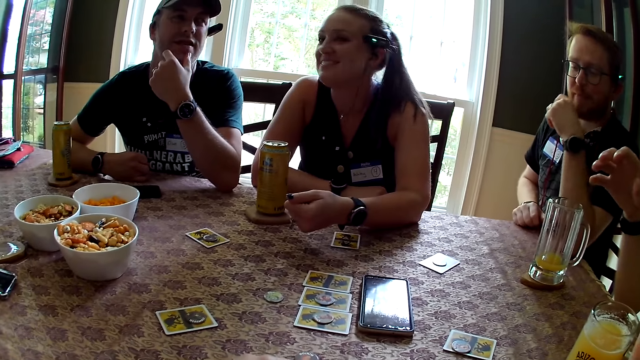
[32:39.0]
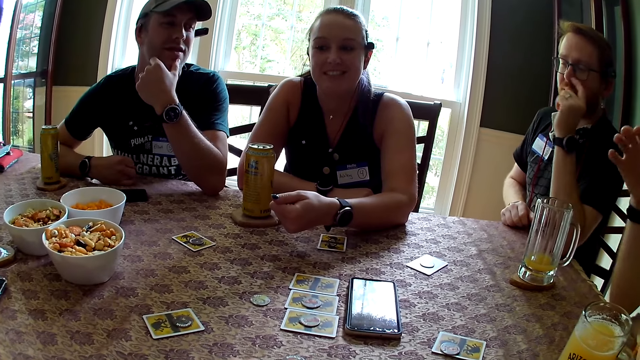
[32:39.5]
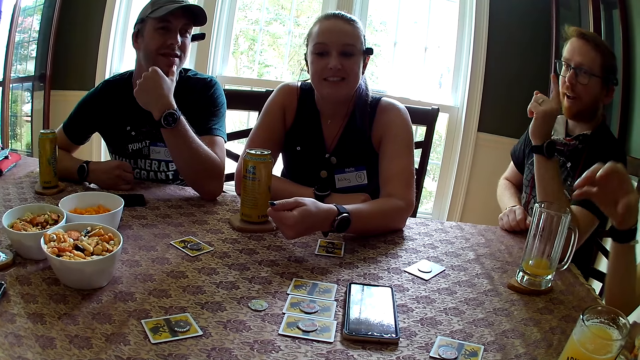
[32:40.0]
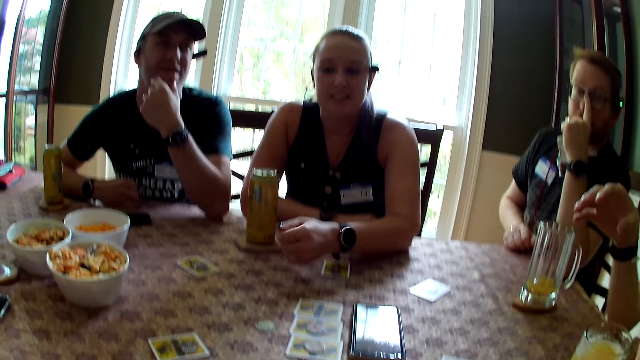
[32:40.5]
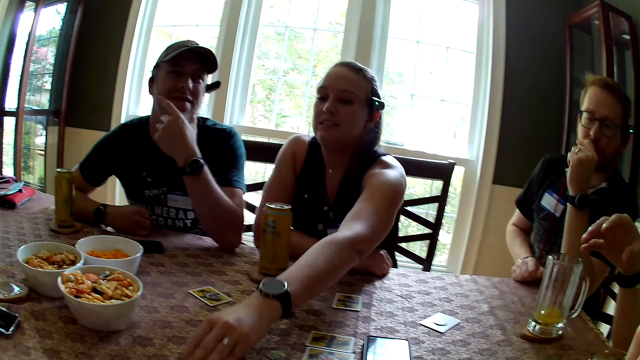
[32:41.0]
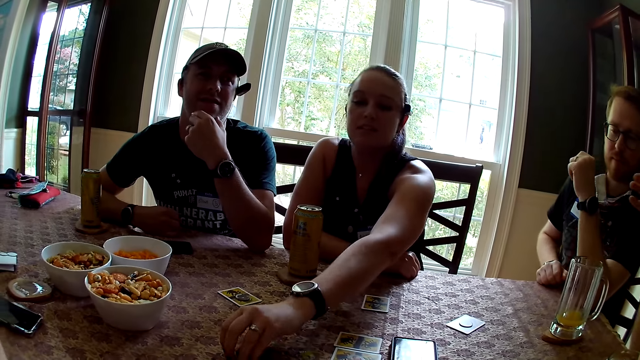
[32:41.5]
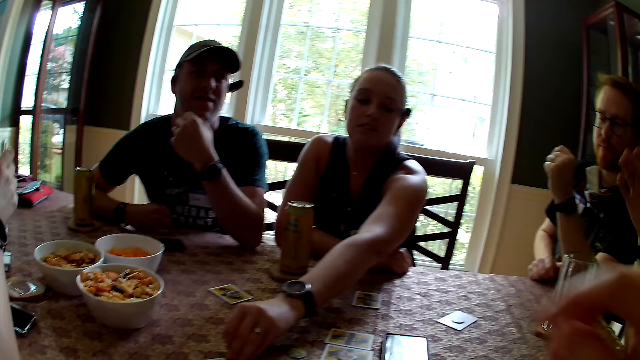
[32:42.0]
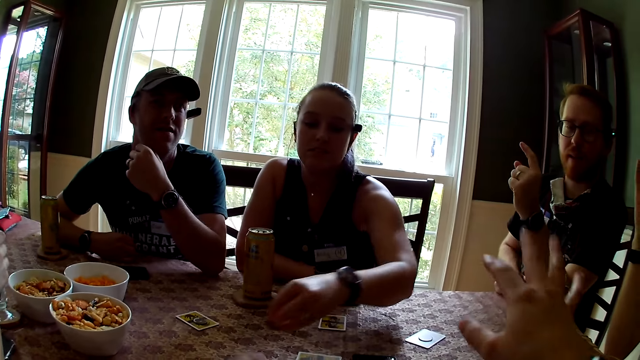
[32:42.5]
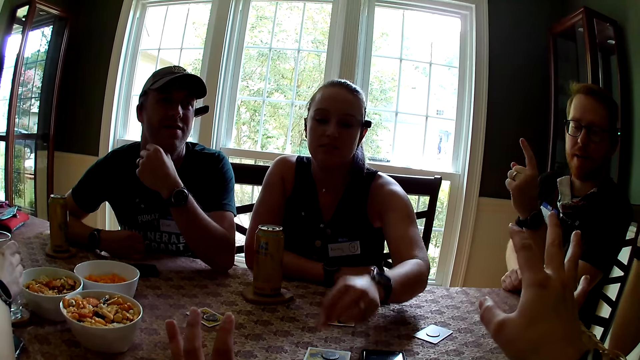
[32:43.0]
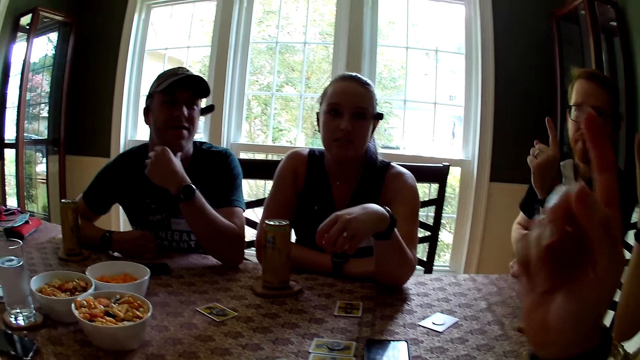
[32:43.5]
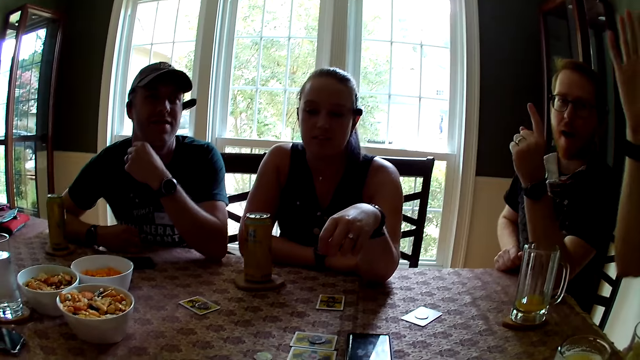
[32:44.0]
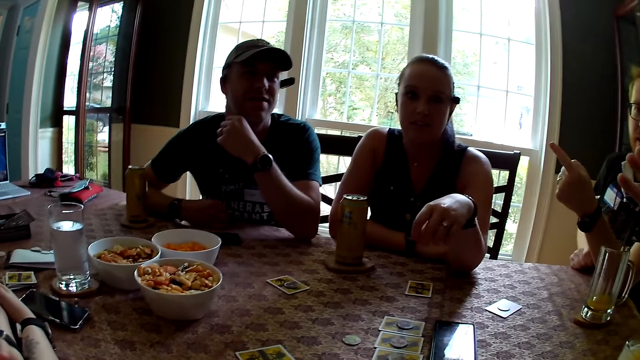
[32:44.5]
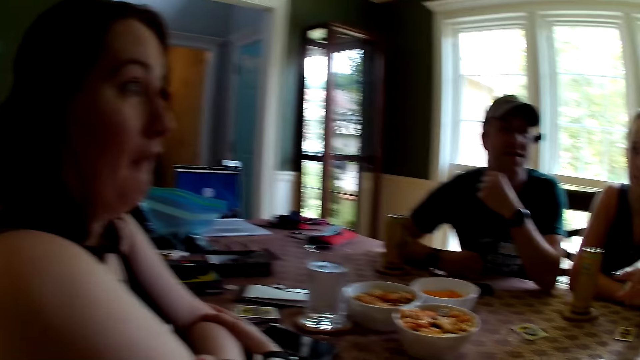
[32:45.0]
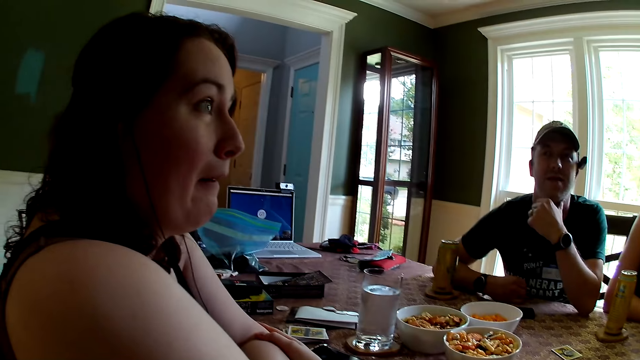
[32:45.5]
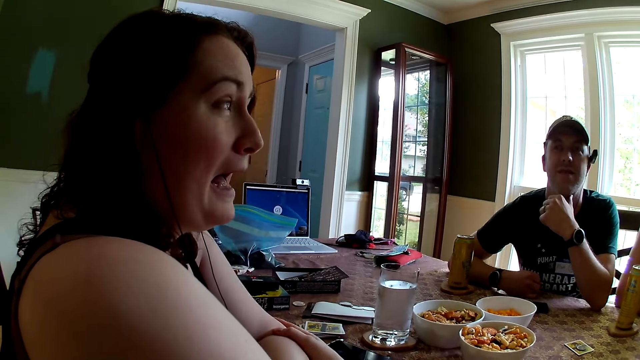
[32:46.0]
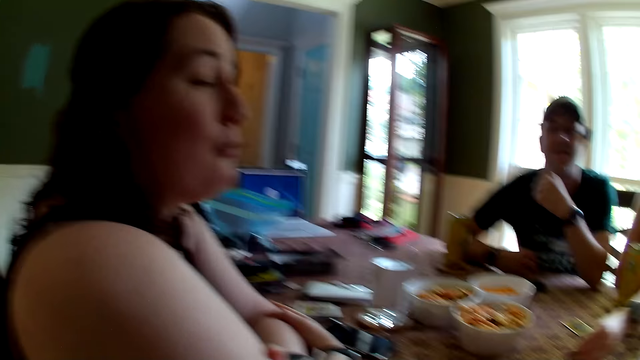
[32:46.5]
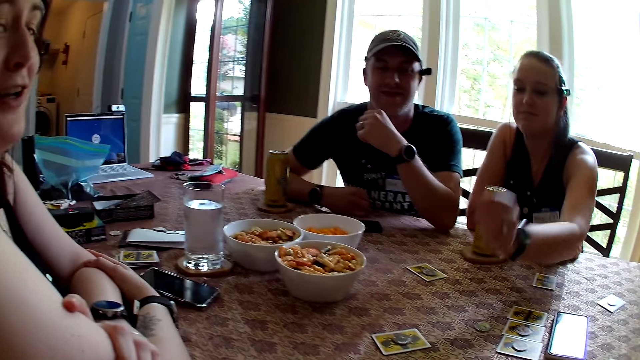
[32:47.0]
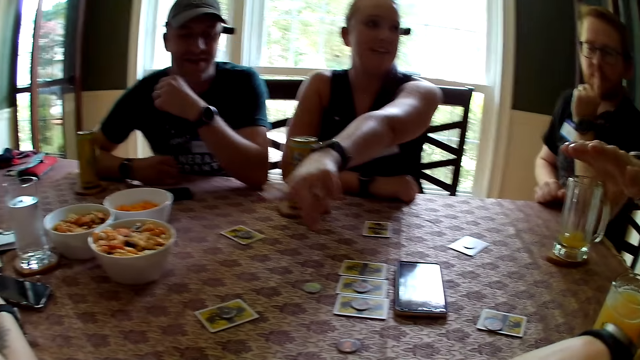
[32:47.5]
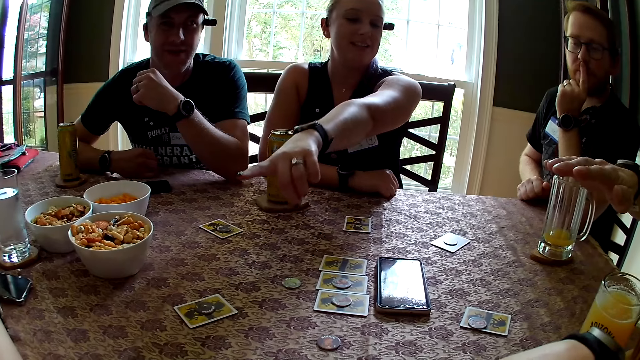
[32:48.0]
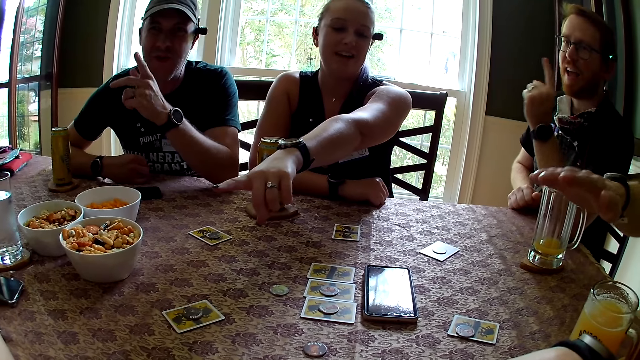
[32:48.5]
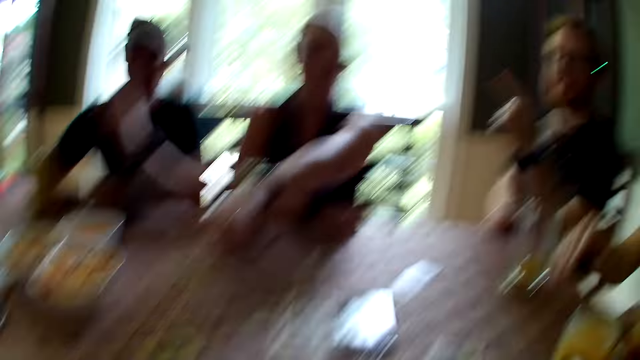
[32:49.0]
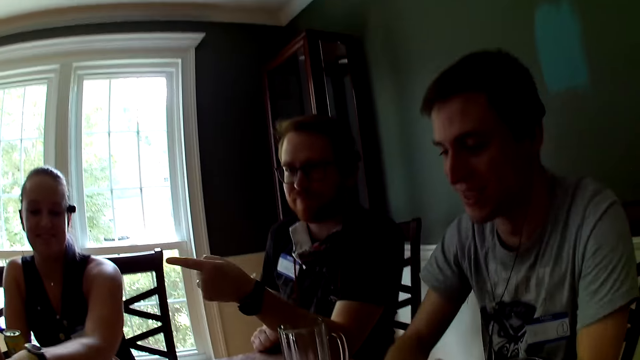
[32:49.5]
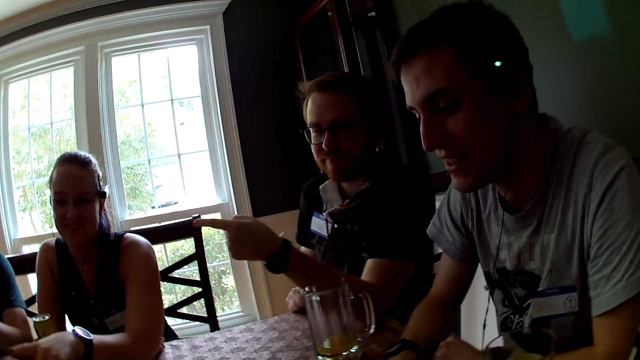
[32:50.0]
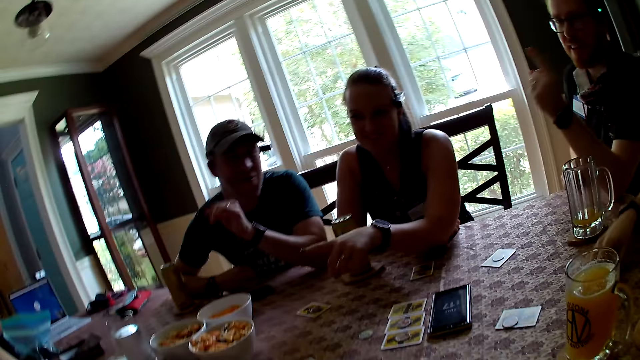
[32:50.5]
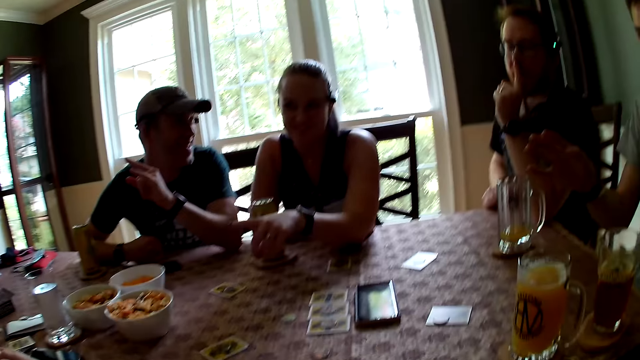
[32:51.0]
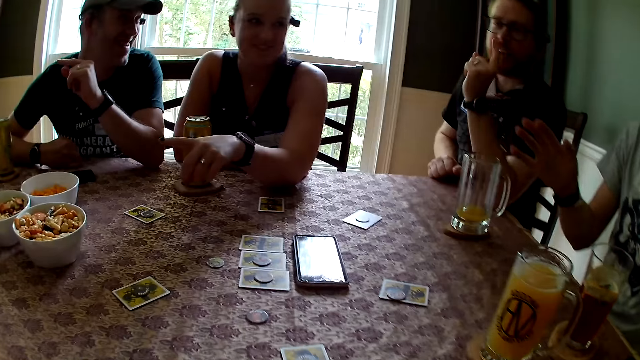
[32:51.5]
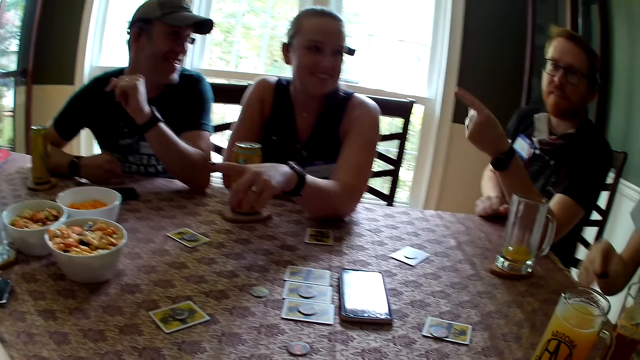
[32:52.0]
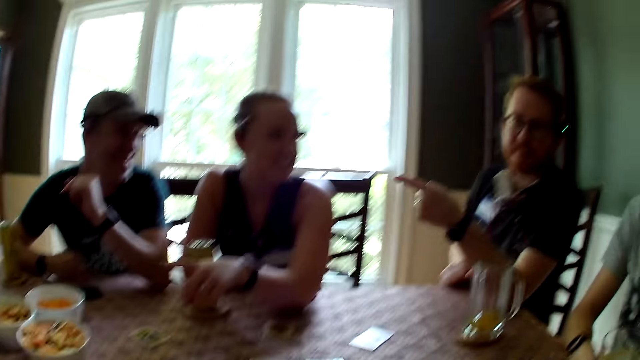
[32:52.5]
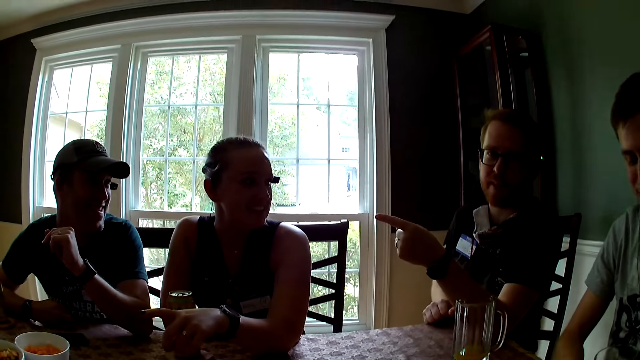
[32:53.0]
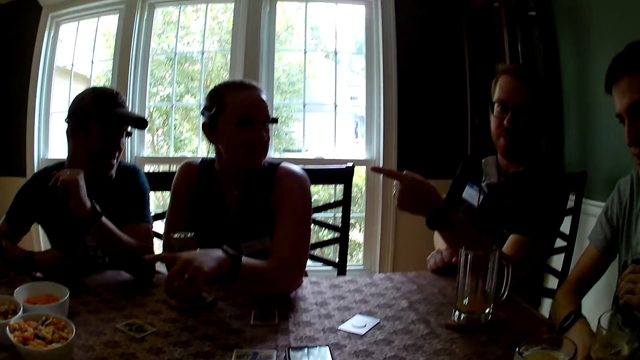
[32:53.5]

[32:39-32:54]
A woman picks up a token on the table with her left hand. She drops the token on a card with her left hand. The camera wearer looks at another woman. The first woman drops the token on a card with her left hand again. The camera wearer looks at another woman. They look at a man.

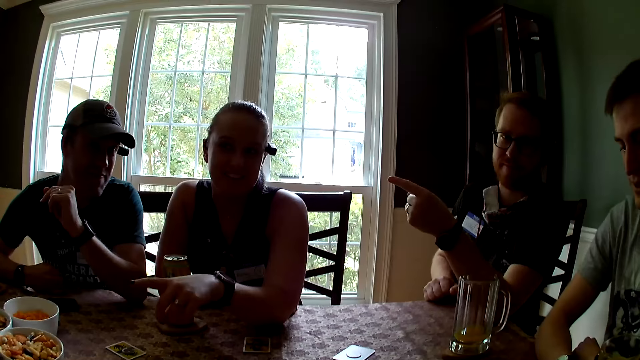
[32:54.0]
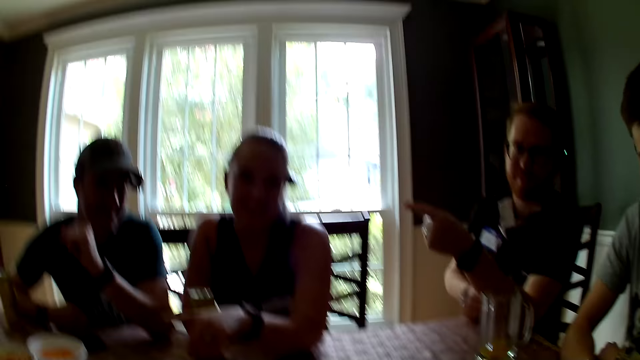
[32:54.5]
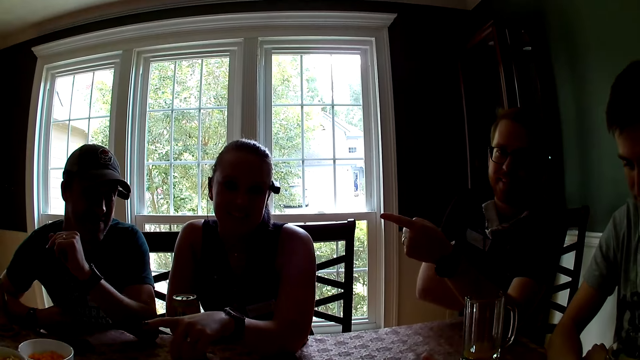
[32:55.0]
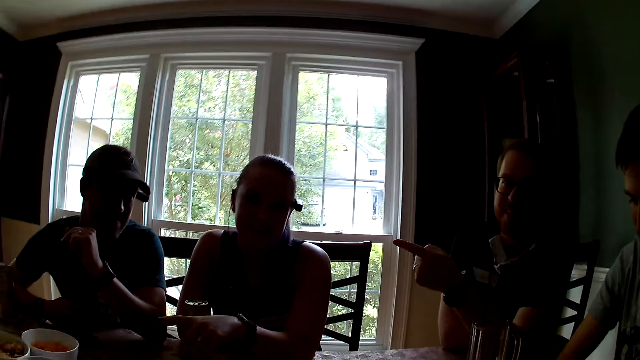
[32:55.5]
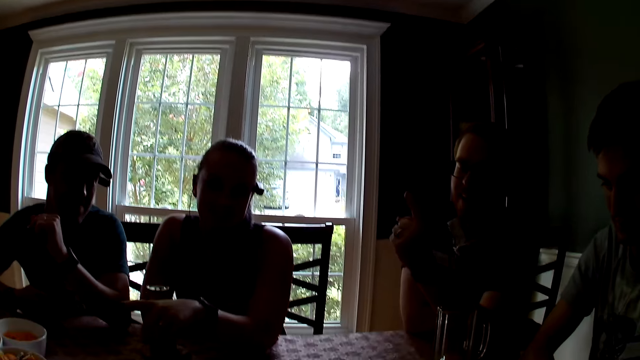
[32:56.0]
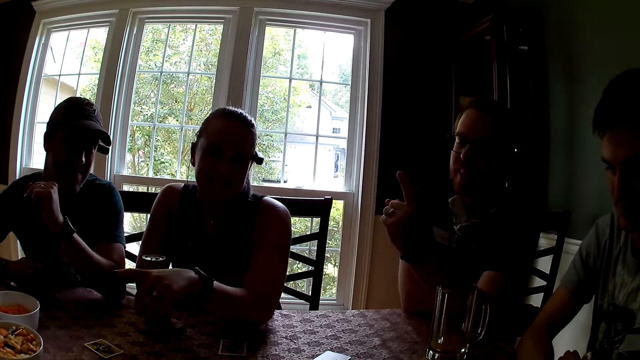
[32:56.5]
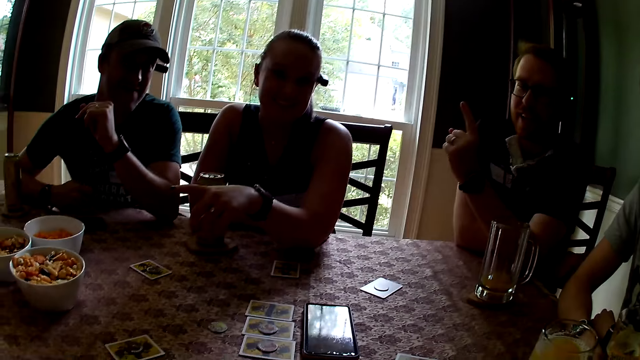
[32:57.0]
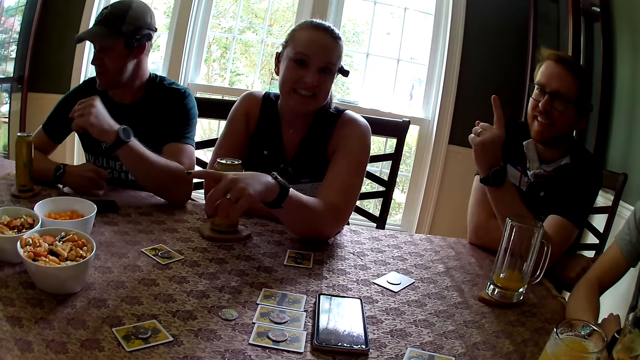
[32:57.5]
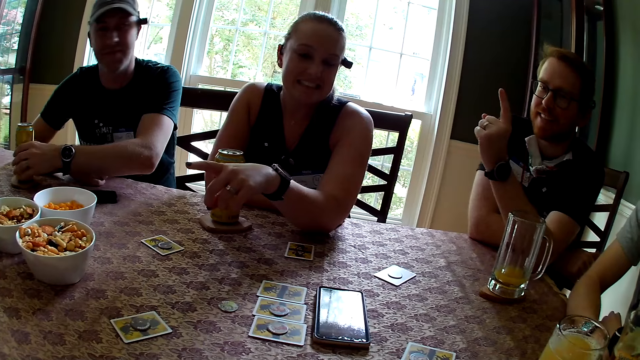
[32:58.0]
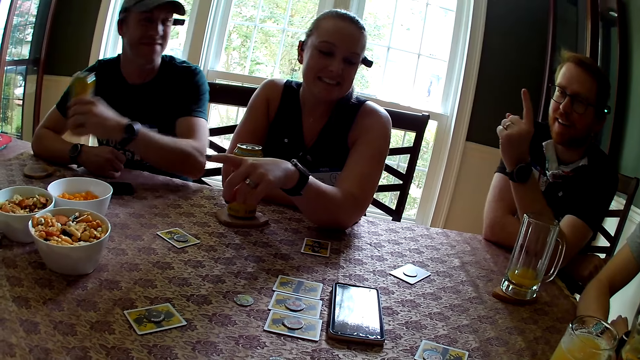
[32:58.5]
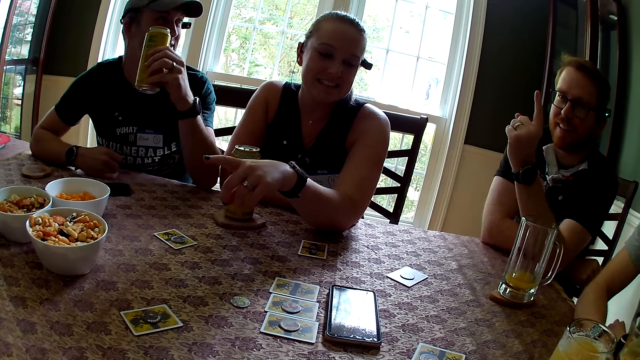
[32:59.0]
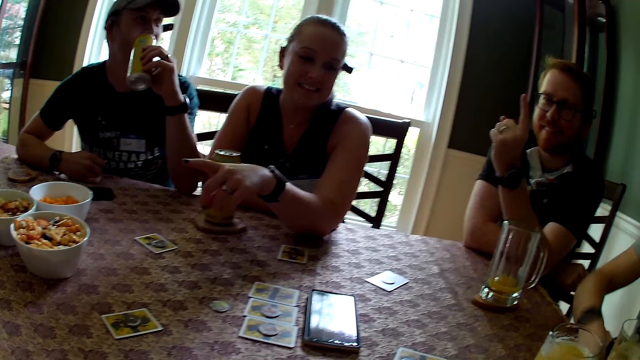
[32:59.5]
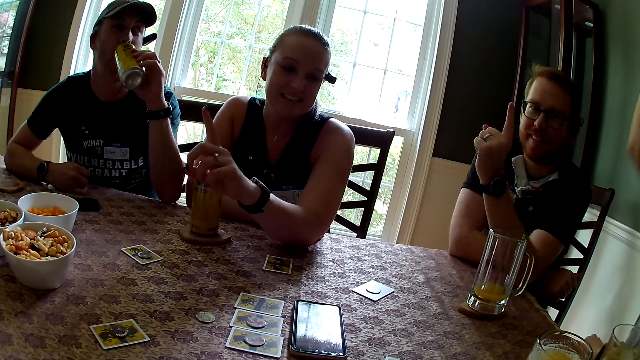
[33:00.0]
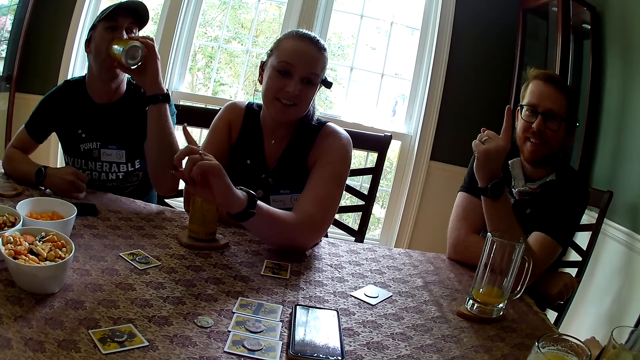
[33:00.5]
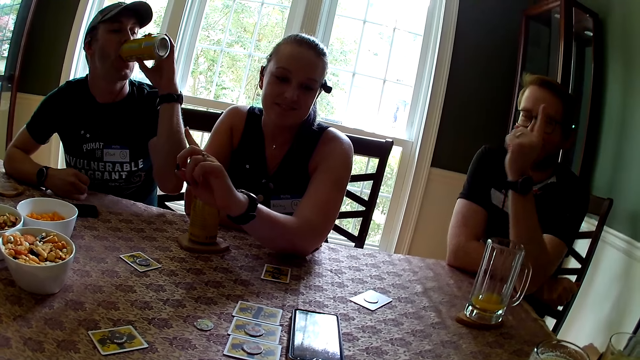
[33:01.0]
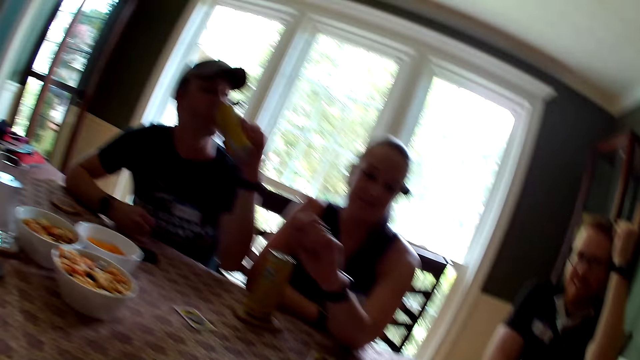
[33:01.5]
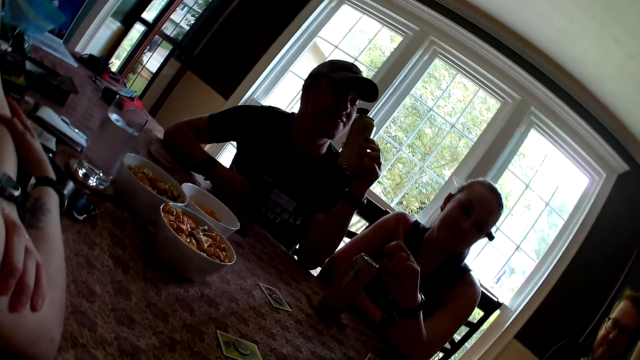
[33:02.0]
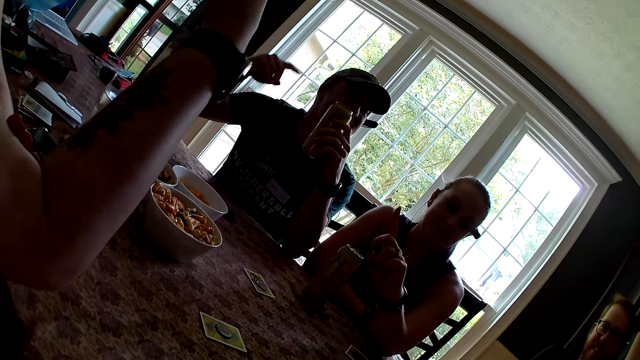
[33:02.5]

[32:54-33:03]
A man carries the canned beer on the table with his left hand. The camera wearer points up. The man drinks the beer in the can with his left hand.
